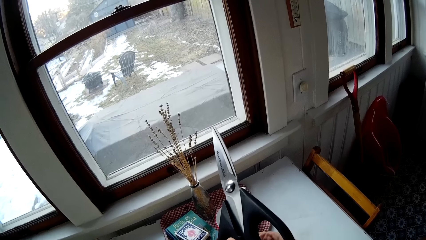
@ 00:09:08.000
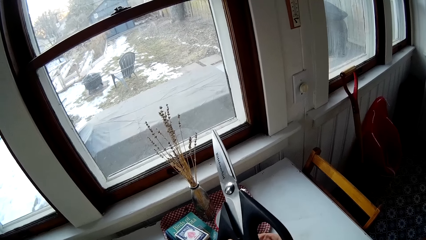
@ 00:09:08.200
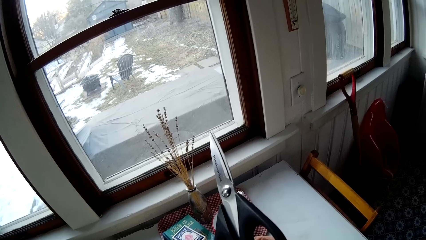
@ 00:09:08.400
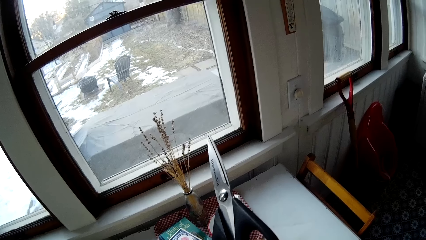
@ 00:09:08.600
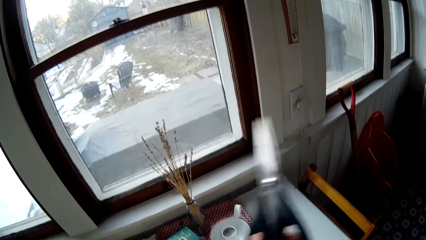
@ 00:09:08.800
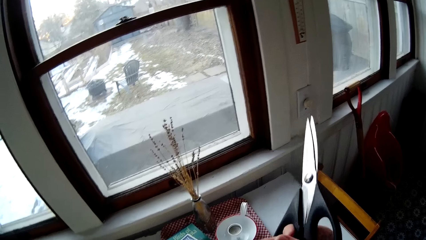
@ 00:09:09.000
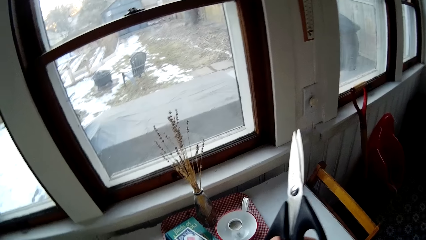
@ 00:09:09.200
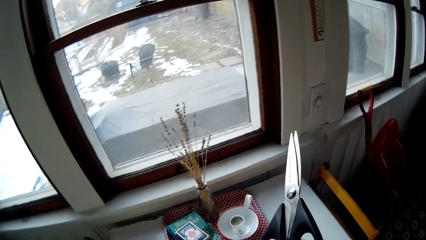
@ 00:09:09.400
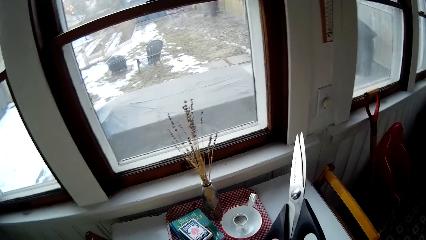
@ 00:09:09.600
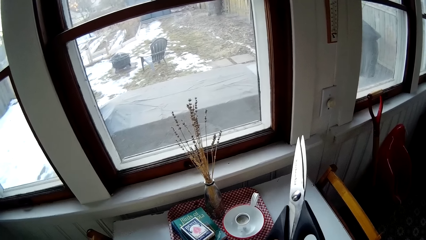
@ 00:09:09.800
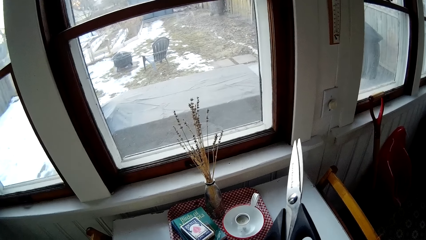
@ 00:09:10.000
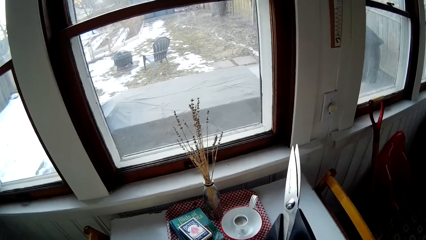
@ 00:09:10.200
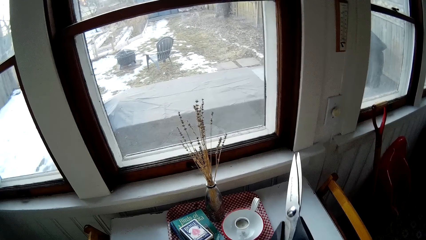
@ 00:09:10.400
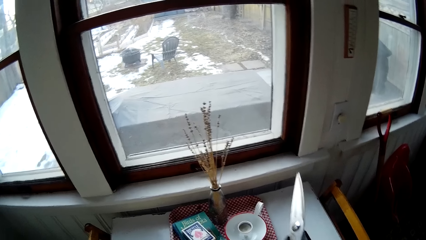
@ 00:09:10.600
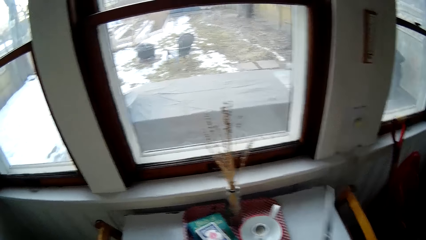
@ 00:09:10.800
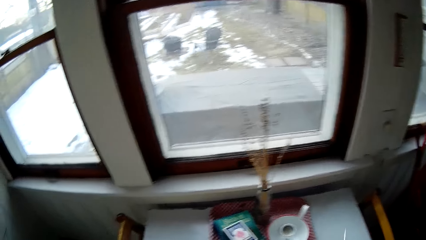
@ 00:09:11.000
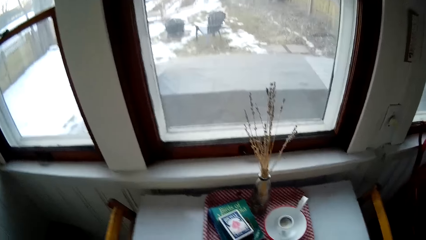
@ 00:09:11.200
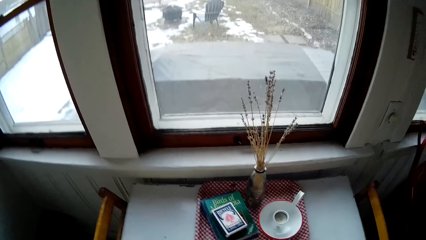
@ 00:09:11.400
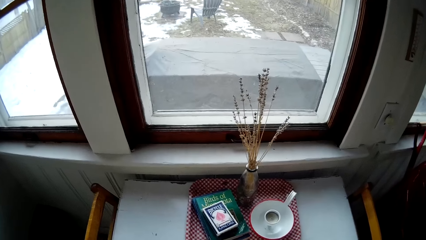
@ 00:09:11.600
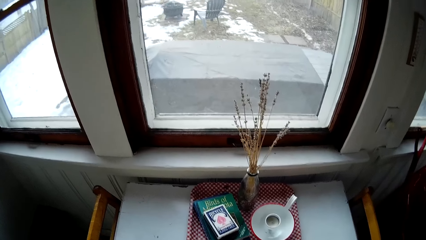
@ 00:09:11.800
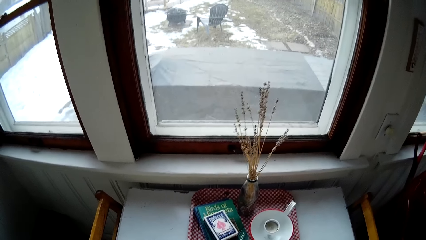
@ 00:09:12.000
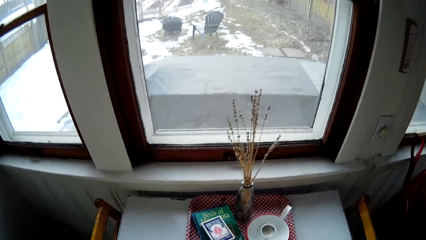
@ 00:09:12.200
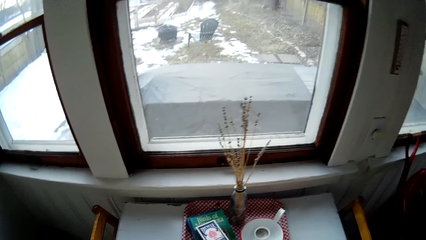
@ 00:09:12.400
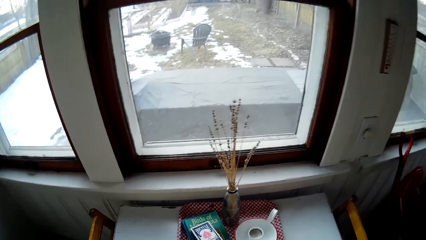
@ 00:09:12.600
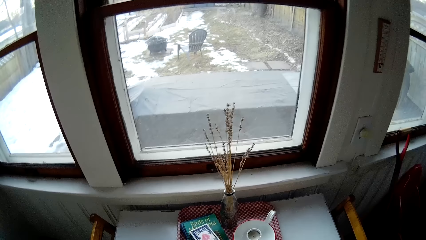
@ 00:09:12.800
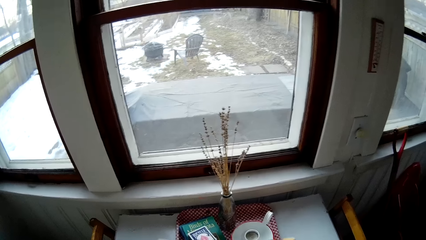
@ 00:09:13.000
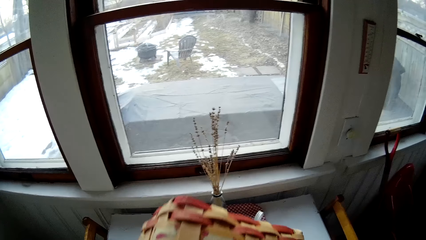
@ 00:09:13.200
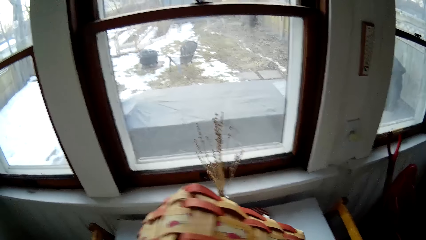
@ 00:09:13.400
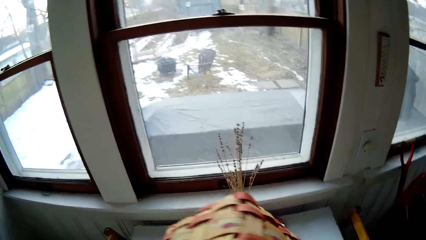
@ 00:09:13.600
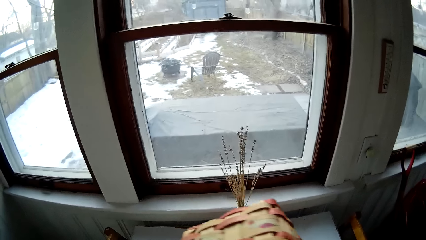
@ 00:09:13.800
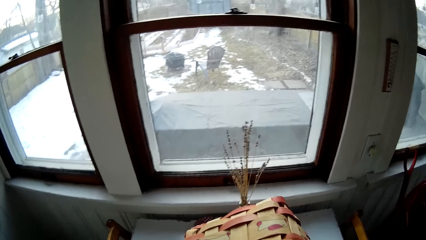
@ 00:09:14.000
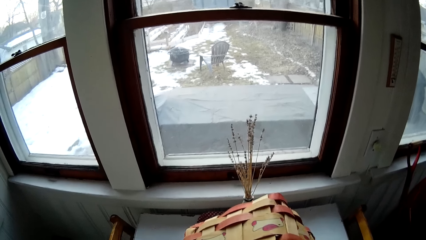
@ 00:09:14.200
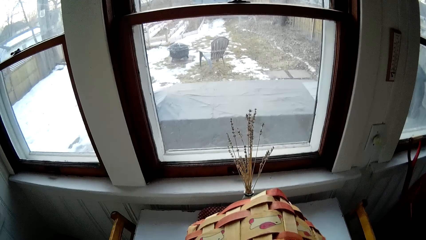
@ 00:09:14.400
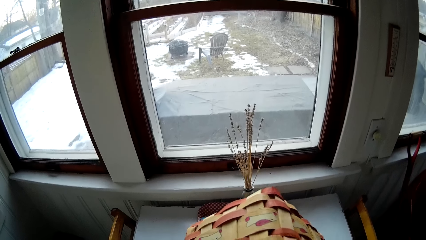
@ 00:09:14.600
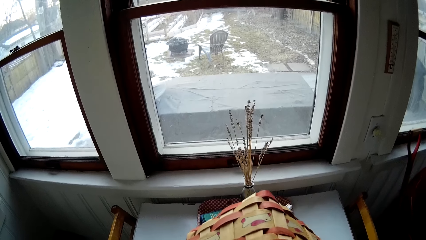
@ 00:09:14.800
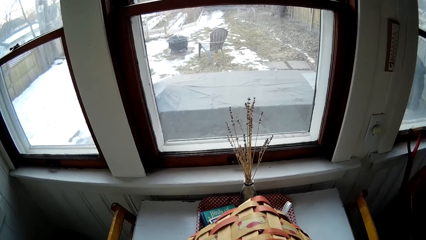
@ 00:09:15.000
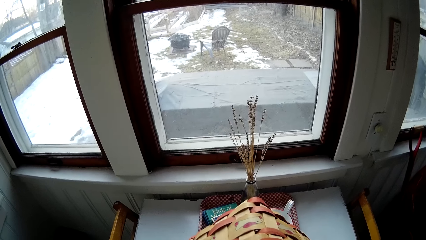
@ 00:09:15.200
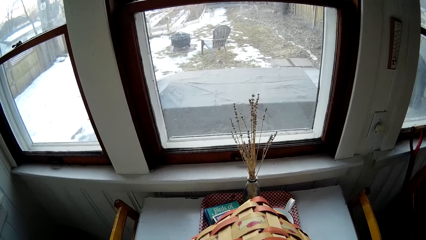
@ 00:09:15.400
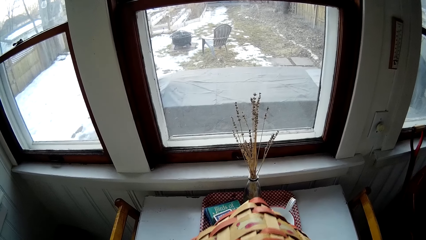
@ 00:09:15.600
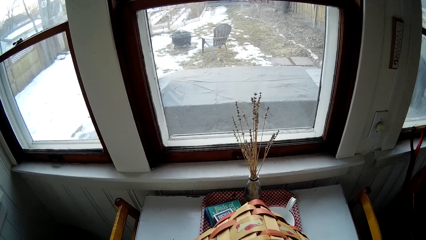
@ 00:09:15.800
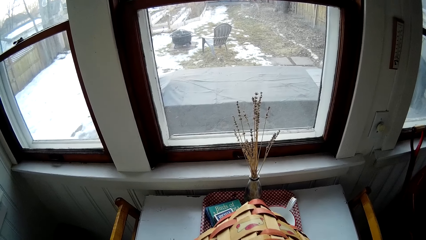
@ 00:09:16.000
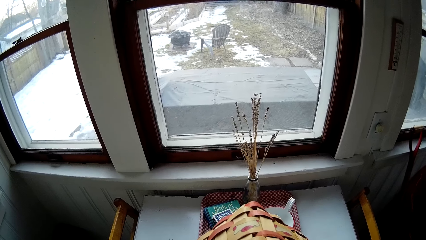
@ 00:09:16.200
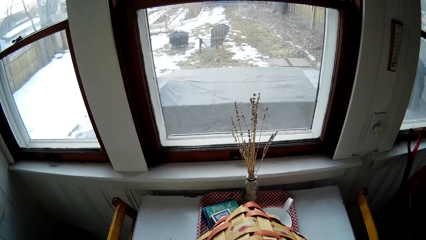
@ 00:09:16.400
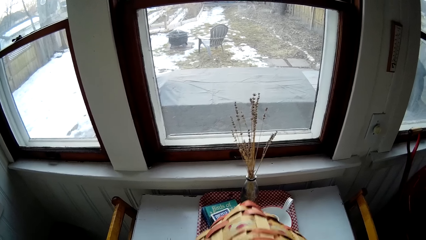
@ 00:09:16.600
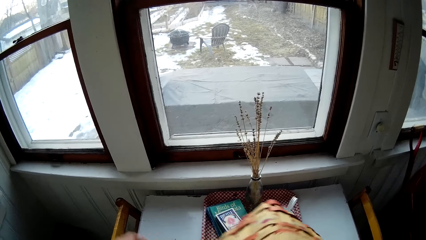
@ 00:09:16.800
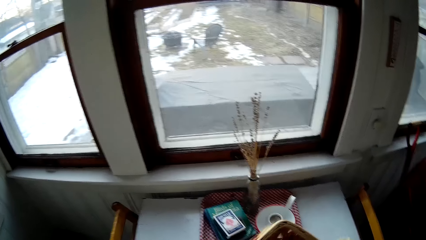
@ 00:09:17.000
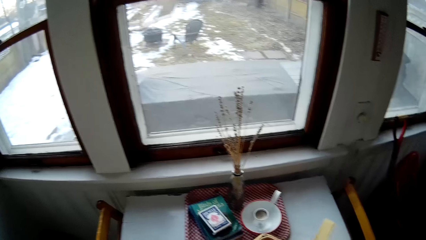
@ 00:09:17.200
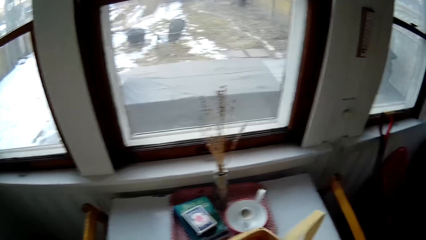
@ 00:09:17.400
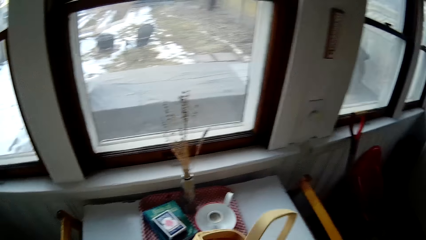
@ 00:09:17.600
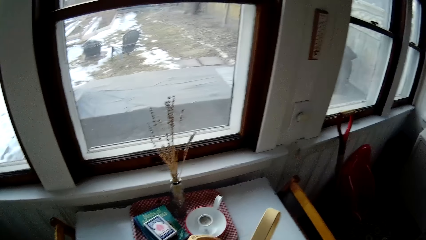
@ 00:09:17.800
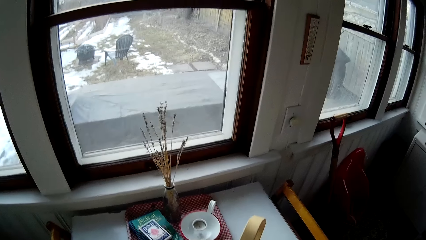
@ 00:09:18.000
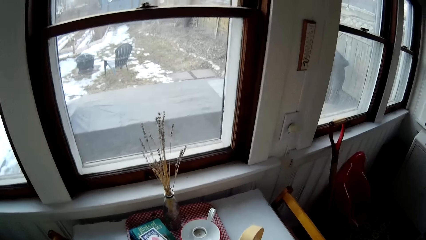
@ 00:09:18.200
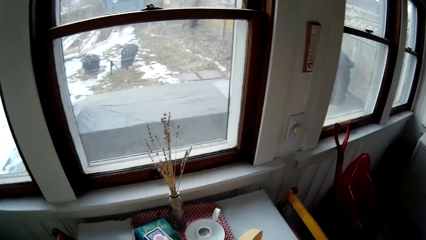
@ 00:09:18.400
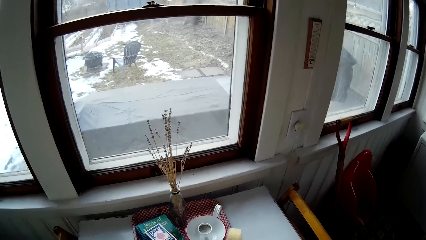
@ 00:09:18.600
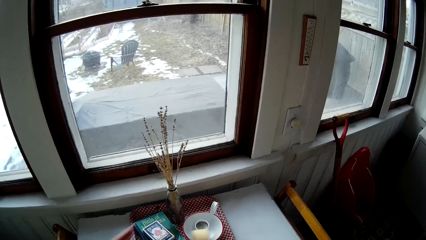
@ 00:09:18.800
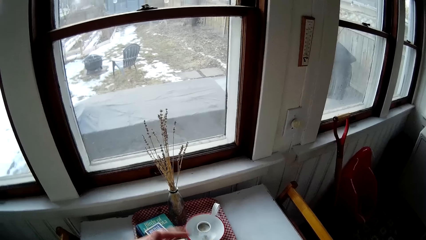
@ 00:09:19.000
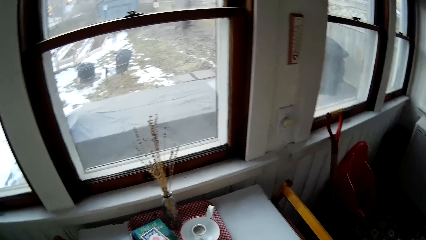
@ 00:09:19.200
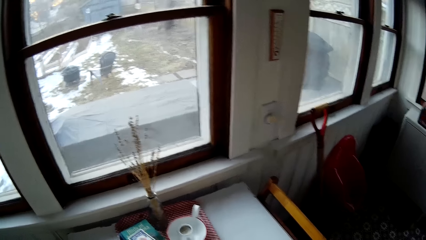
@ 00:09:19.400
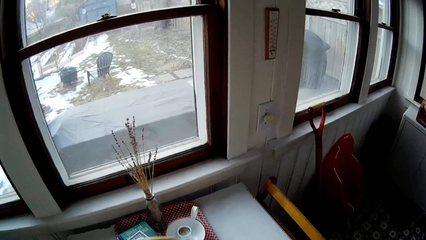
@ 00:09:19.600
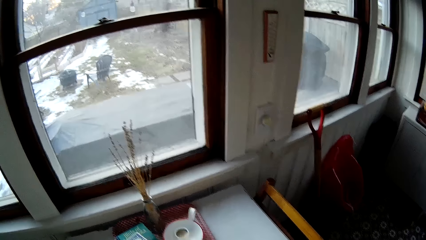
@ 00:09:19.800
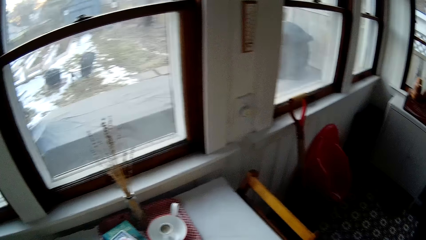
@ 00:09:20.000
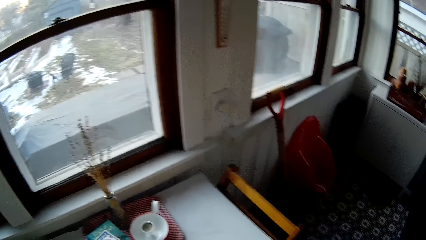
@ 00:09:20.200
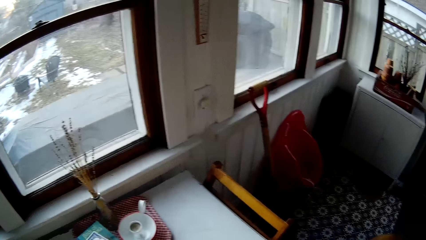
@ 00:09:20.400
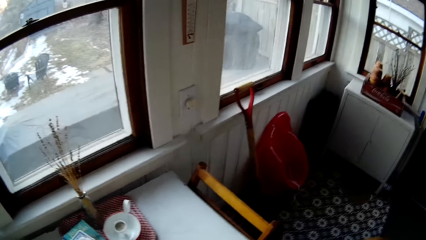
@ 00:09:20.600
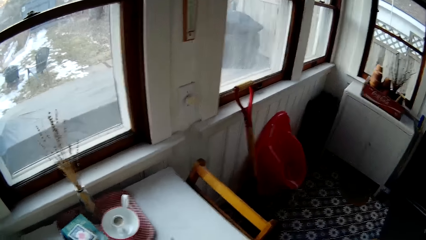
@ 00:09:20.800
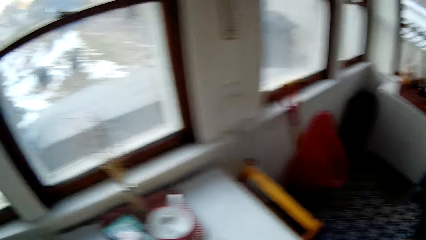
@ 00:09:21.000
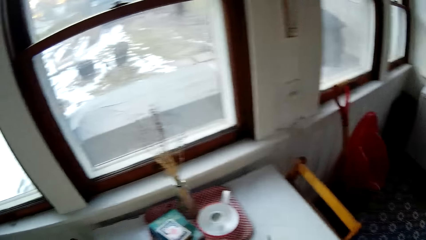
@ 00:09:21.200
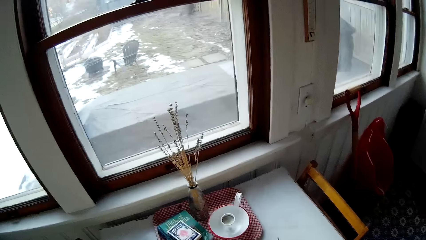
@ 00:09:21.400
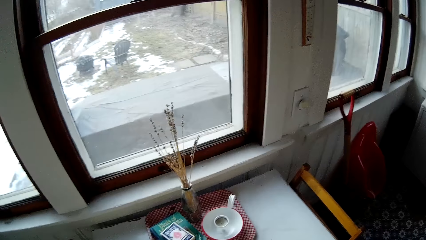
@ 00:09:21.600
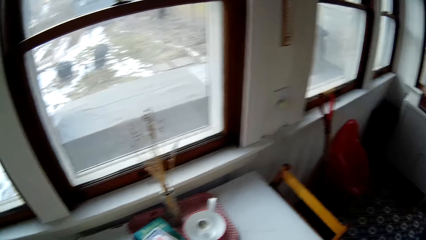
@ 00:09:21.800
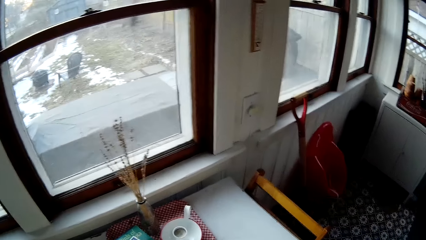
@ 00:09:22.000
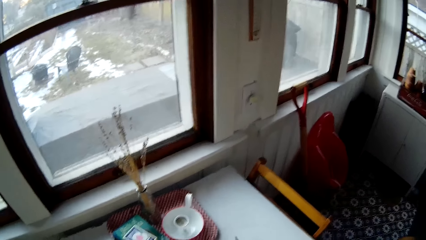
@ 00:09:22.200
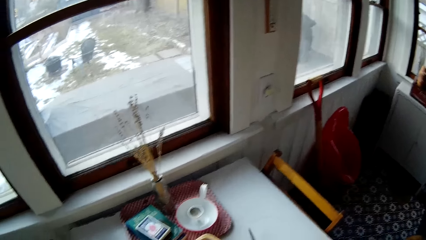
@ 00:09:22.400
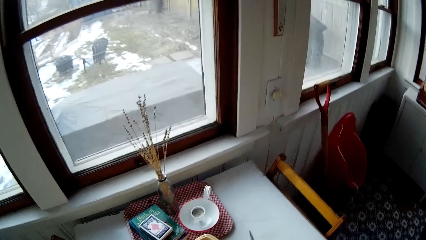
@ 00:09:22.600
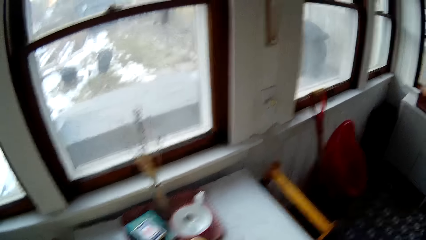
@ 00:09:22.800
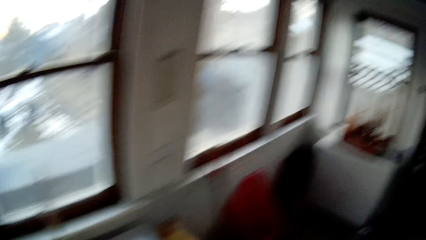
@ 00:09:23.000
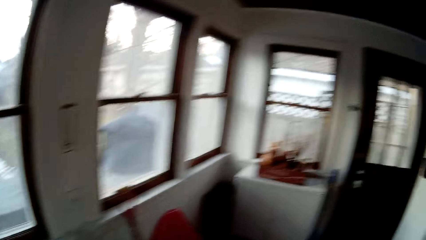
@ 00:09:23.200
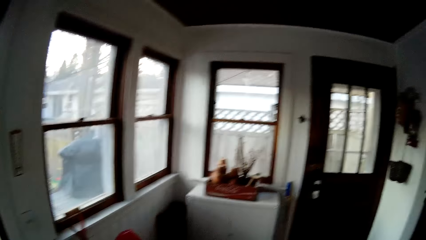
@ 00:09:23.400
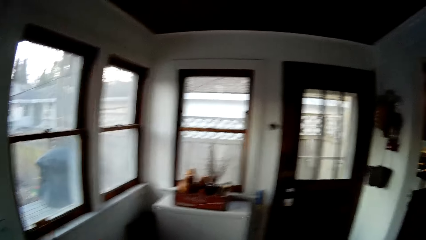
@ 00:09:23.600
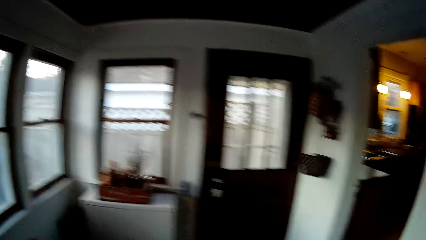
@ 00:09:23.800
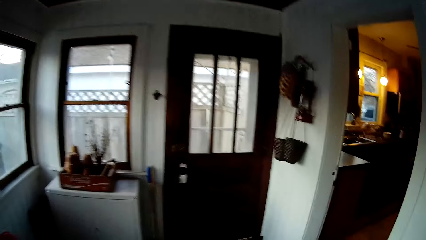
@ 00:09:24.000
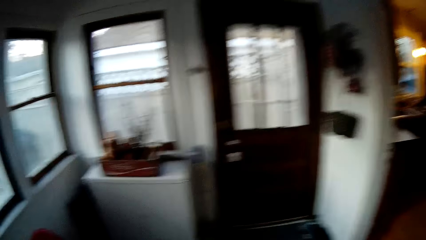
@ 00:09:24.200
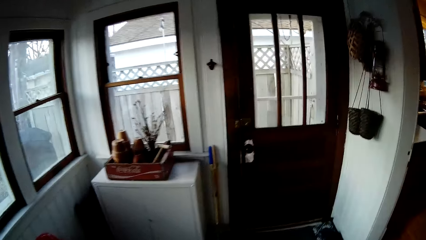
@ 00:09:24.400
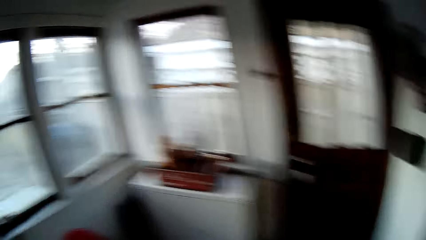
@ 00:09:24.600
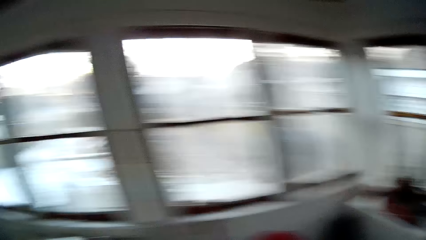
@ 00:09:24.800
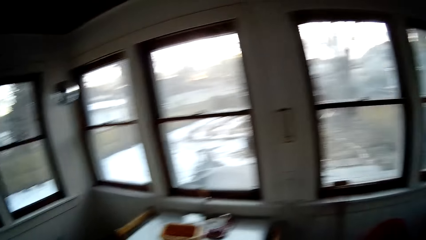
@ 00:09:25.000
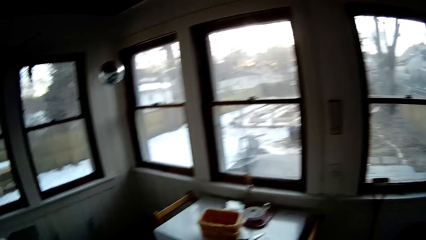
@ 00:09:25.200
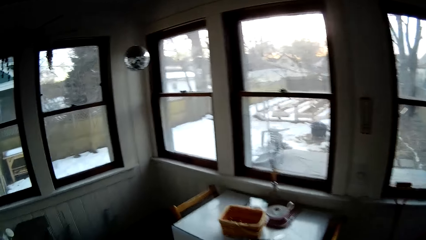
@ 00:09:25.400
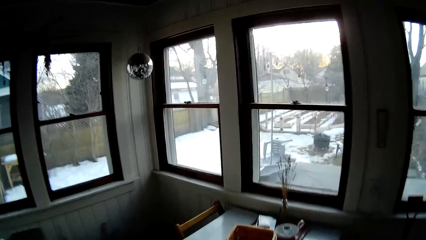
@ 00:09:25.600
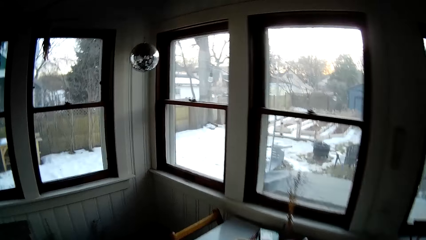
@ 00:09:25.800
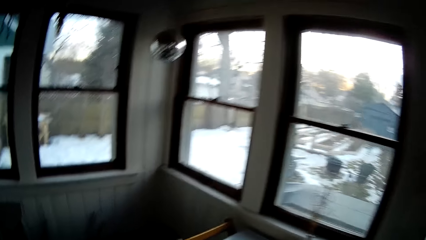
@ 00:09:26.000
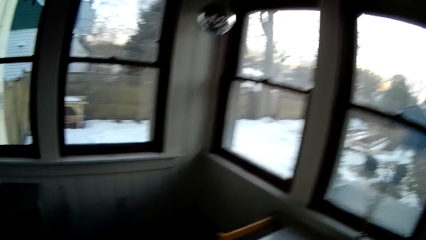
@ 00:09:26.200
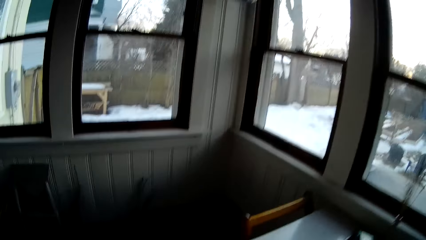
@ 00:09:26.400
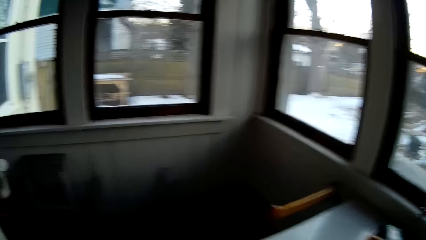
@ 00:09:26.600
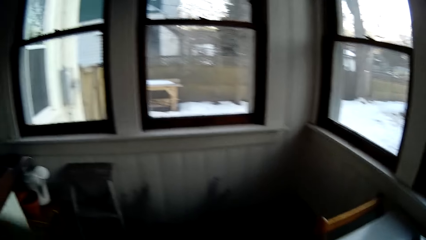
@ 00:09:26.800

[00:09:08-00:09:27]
The camera wearer checks the basket. They walk around.
